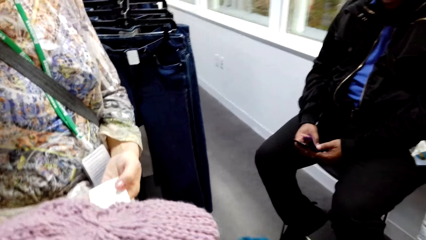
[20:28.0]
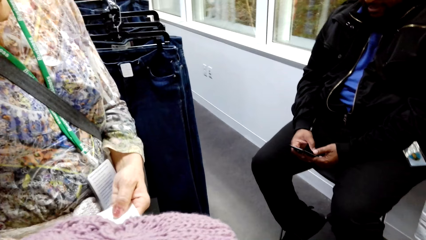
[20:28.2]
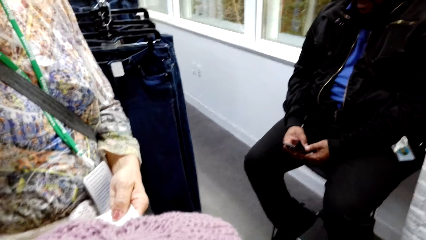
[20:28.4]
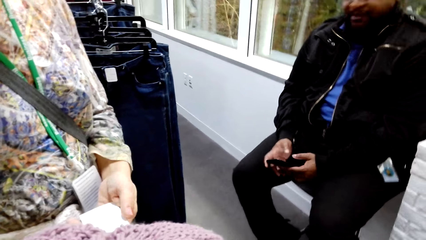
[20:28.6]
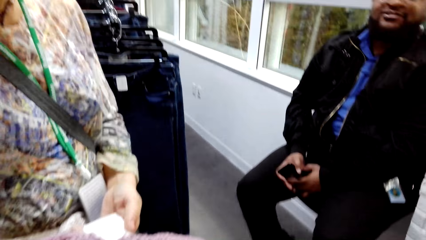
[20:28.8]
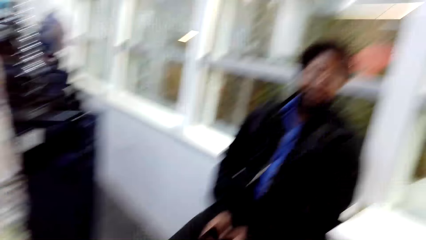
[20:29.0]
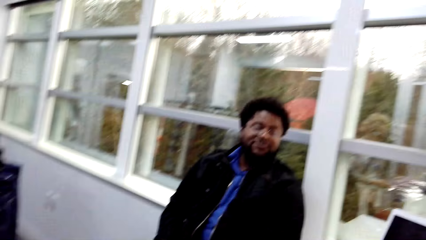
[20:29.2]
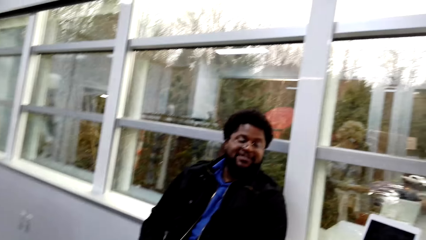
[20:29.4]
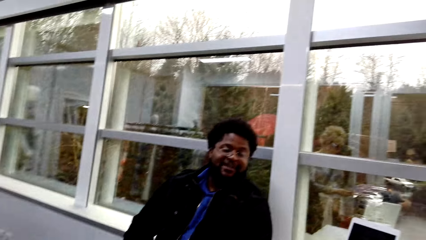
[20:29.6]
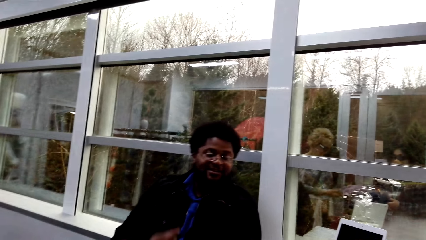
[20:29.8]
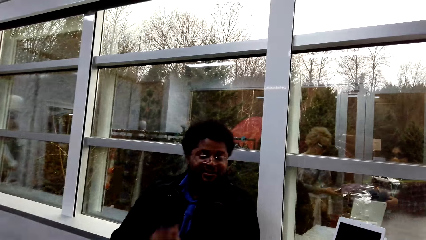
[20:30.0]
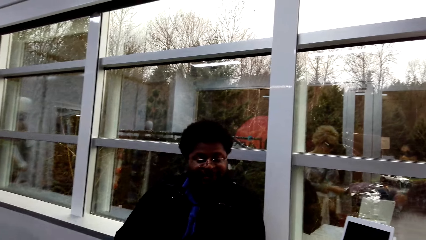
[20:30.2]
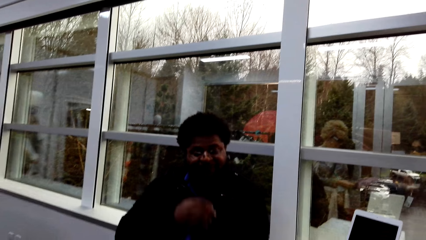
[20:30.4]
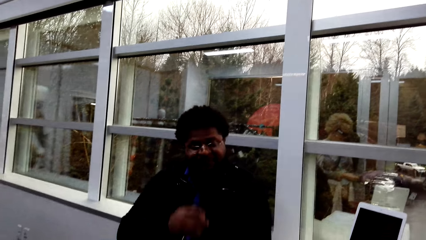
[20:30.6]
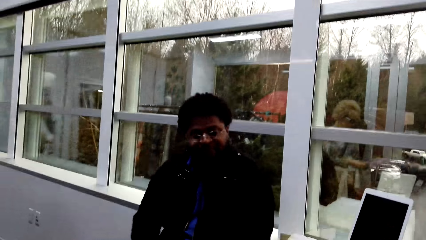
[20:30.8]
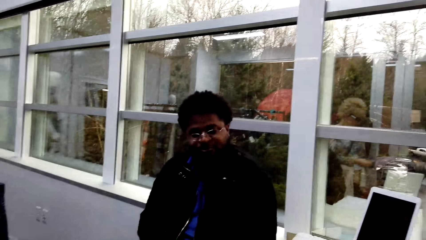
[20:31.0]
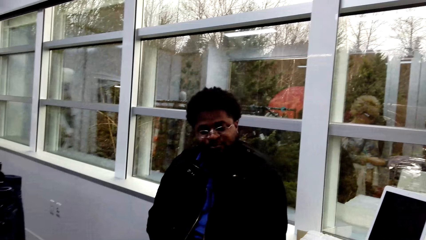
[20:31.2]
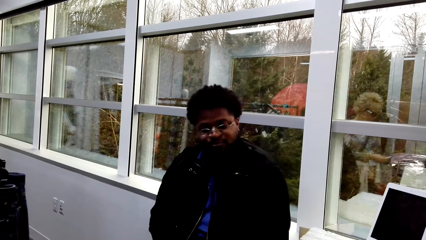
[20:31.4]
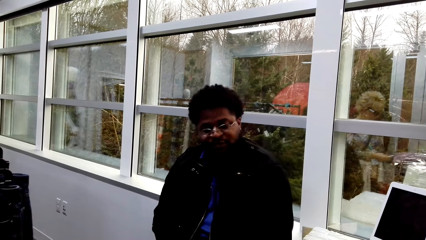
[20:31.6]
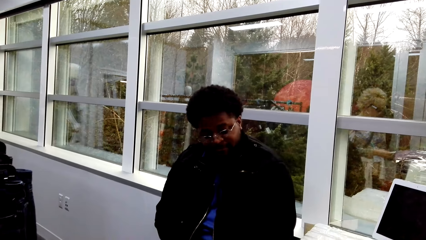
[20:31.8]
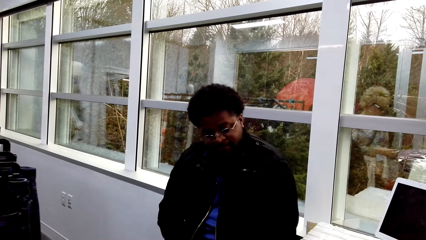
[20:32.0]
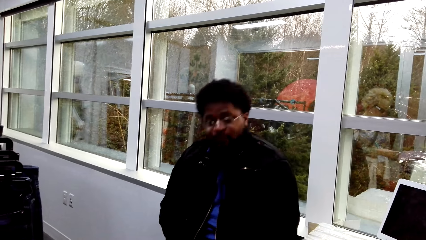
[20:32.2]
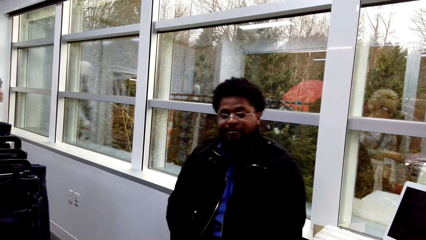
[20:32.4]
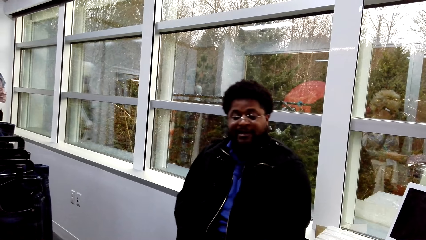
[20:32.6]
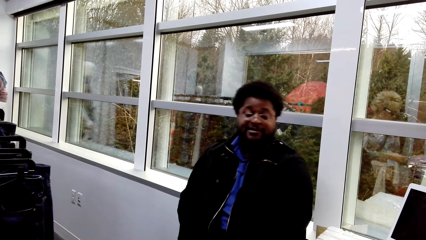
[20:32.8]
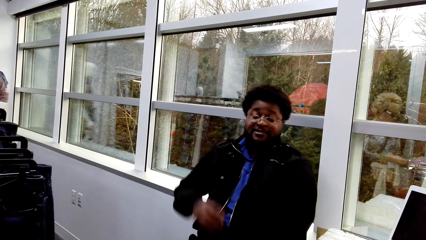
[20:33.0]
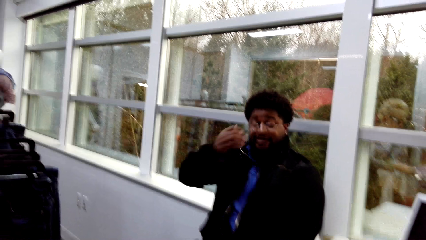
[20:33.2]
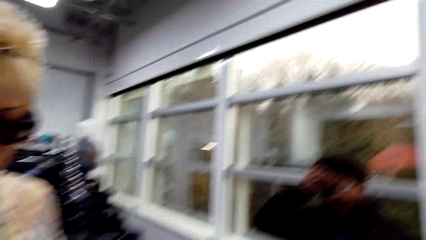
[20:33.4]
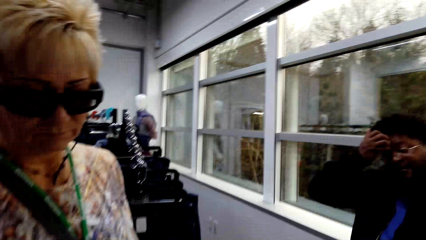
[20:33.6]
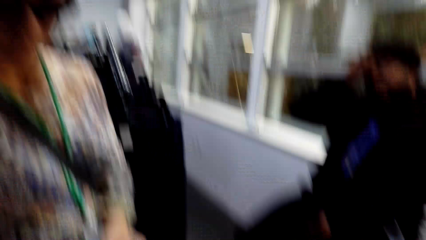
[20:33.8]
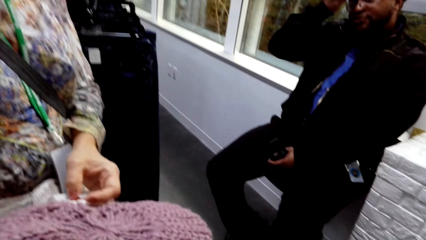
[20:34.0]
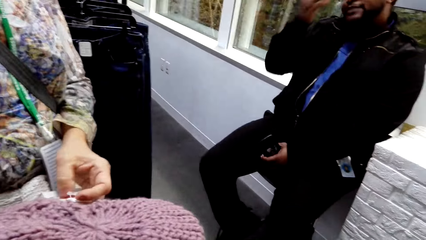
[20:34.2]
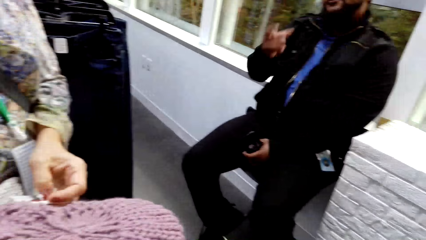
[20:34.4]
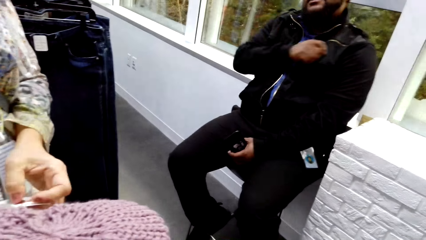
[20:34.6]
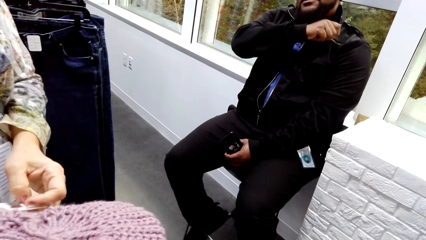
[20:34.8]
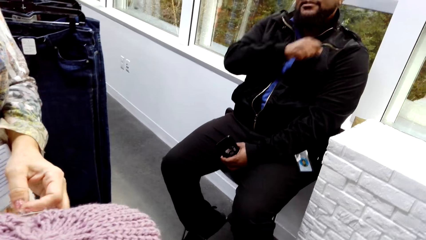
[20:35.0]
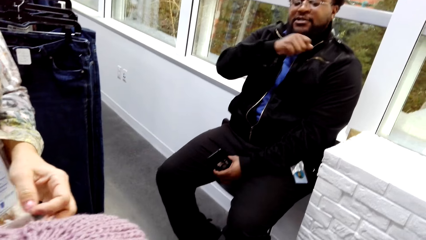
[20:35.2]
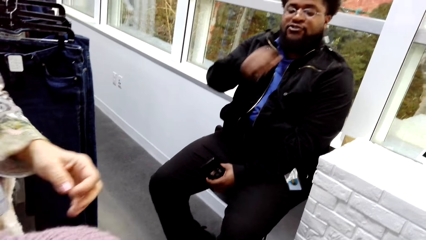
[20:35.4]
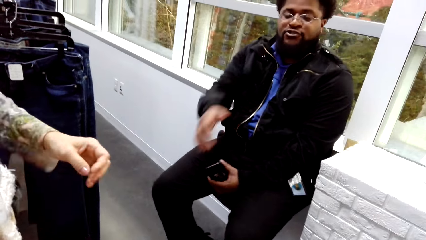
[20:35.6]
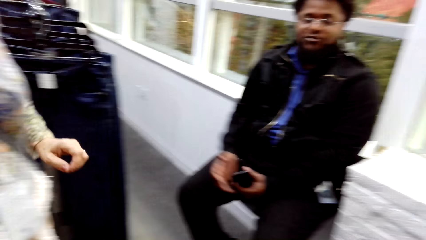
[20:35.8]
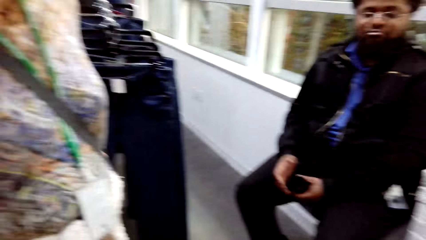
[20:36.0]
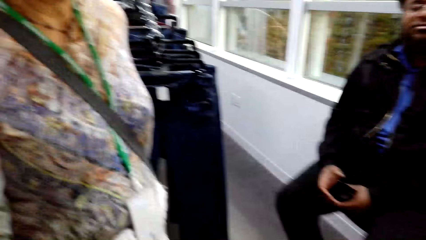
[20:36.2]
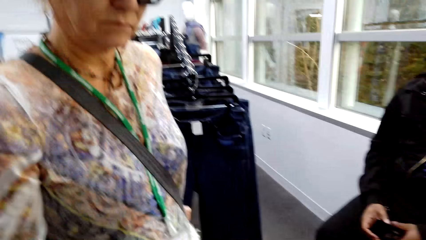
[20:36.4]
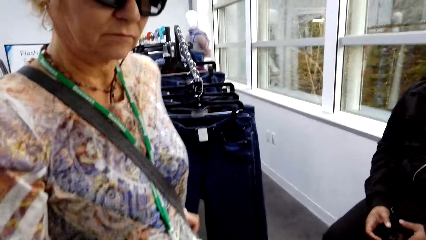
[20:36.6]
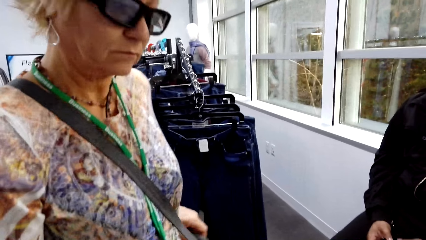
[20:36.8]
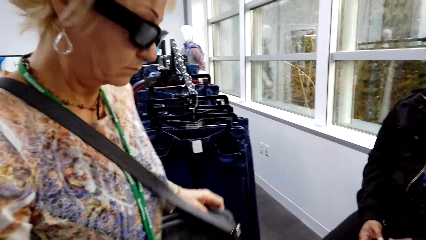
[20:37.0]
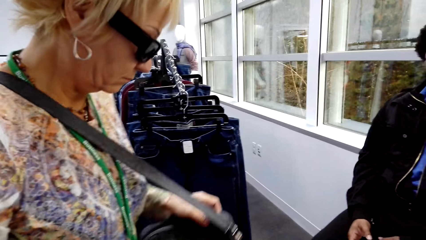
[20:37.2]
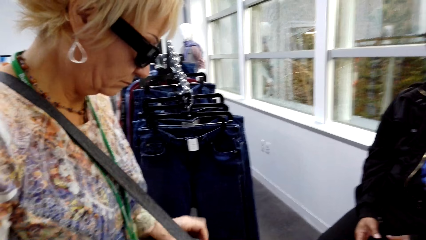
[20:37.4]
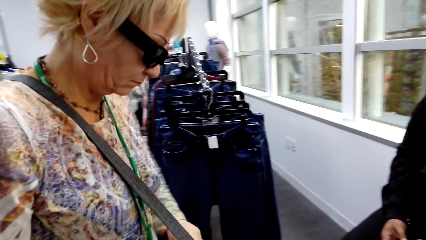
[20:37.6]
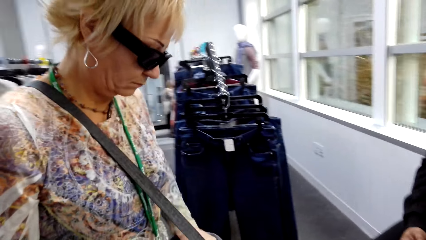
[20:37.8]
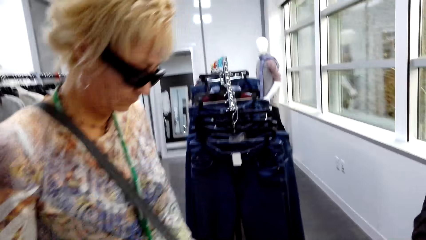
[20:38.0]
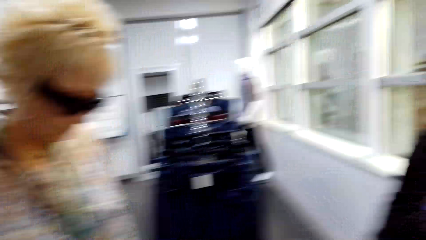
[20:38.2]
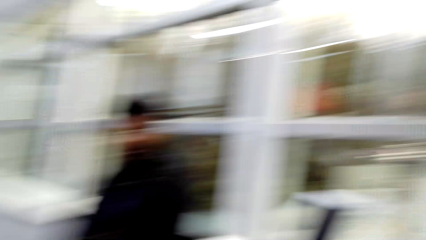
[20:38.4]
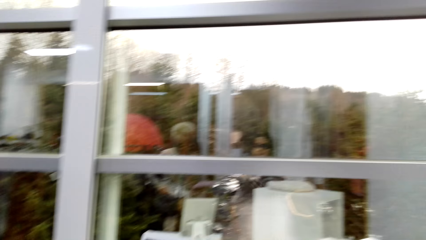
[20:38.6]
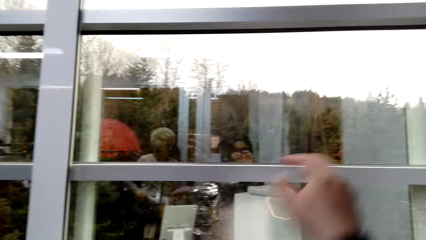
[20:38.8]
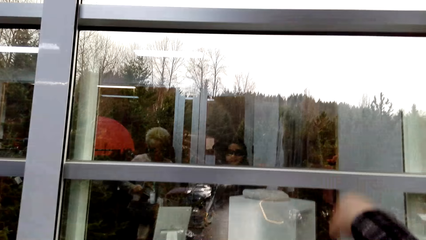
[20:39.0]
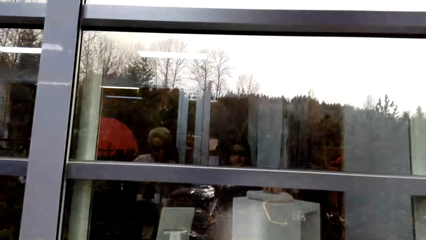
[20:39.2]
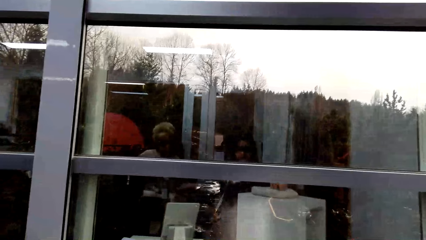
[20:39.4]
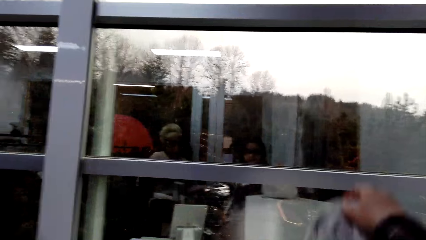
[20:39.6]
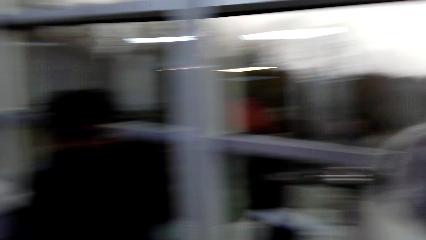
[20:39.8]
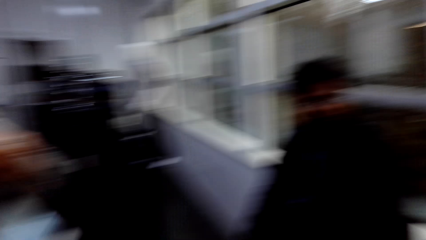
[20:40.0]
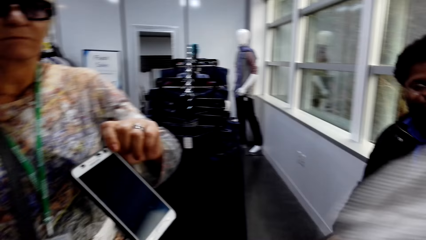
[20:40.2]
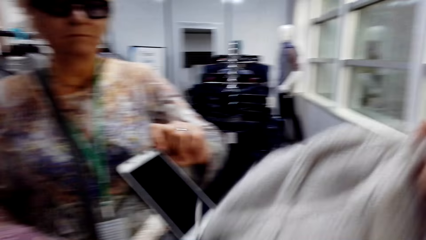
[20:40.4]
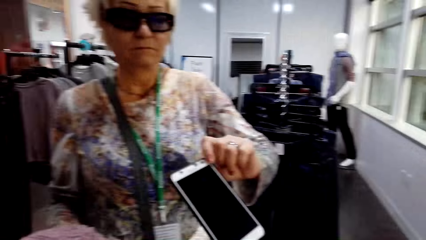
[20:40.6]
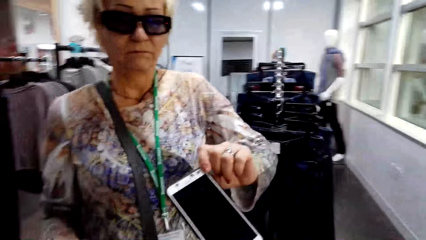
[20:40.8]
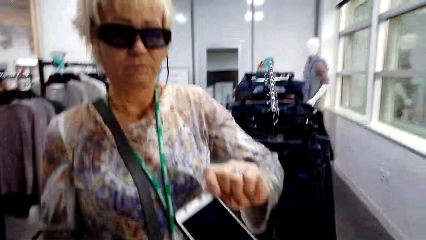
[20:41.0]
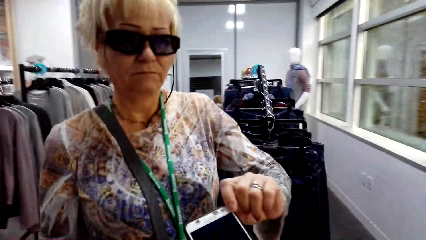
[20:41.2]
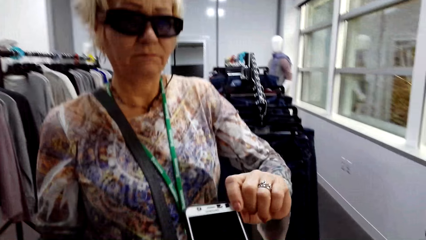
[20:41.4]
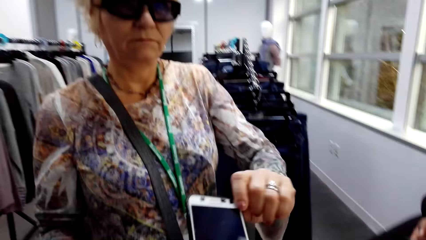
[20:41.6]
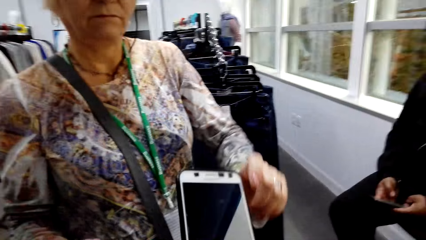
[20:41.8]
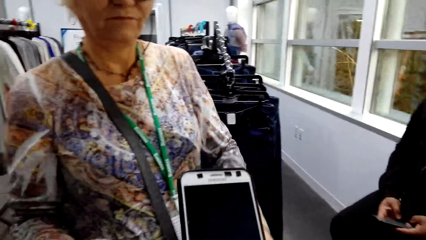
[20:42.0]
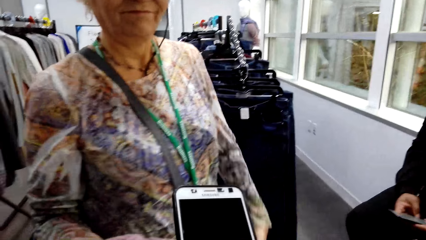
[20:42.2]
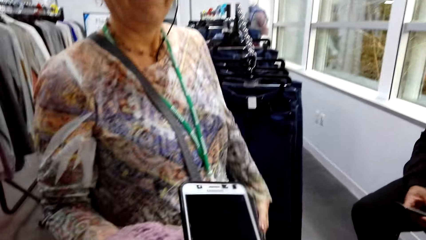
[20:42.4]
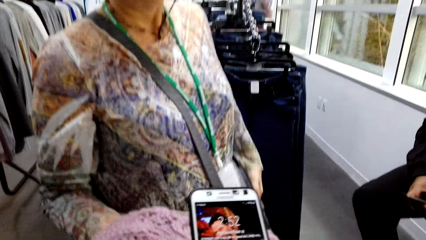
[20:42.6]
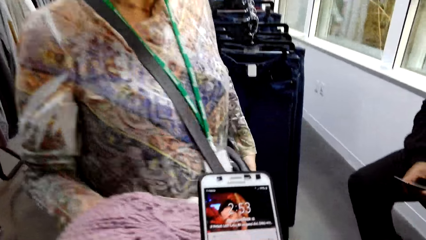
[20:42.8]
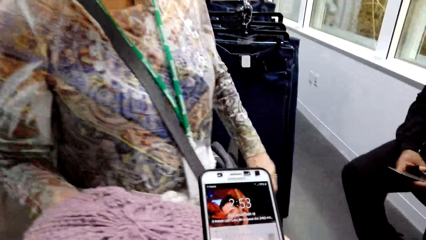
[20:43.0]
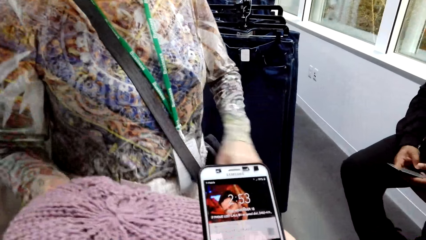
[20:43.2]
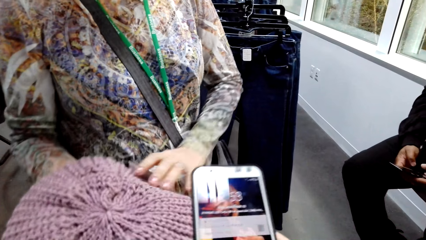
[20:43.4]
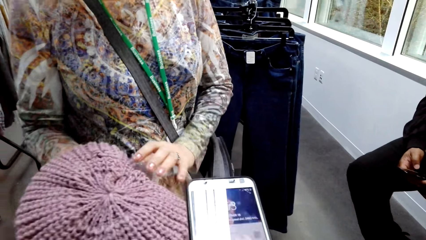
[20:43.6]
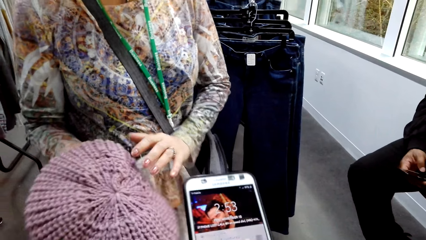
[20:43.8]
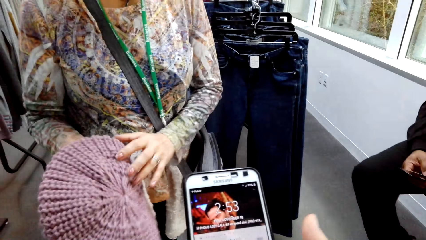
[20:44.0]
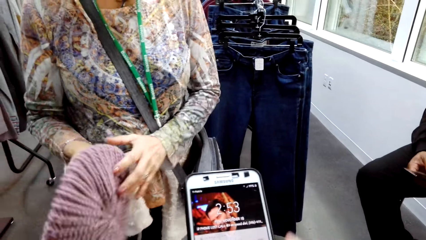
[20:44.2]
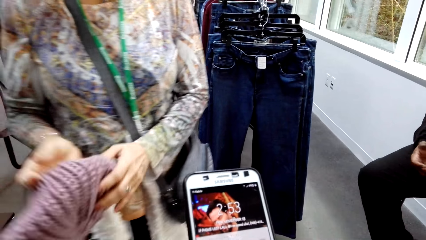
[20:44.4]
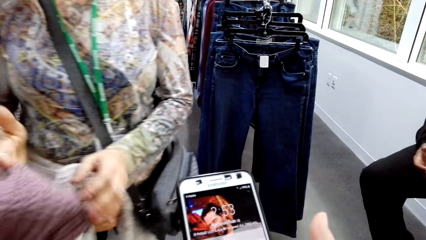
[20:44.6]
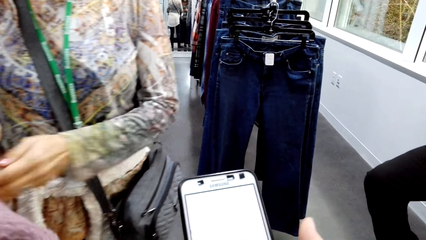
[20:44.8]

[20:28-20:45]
A lady looks at a tag on the hat. A man converses with the camera wearer. The camera wearer picks a hat from the stand. The lady hands a phone to the camera wearer. The camera wearer uses the phone.
